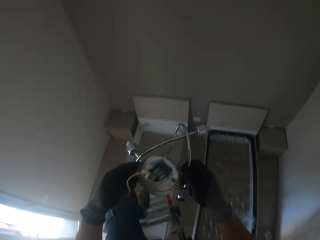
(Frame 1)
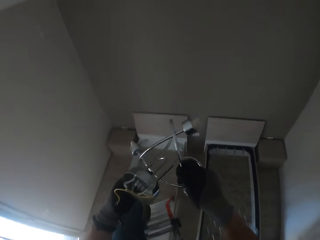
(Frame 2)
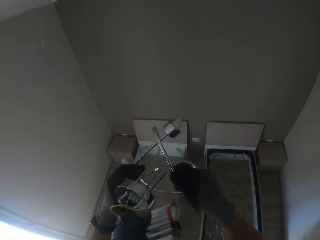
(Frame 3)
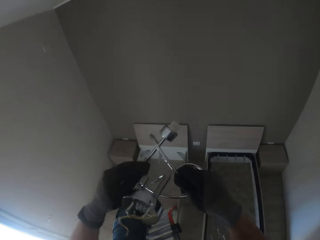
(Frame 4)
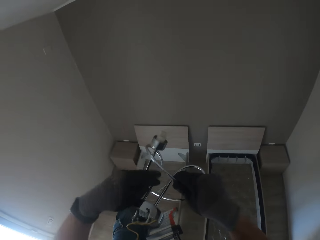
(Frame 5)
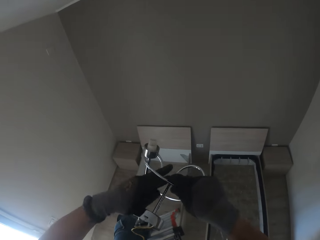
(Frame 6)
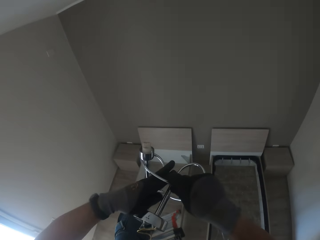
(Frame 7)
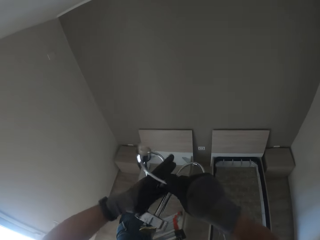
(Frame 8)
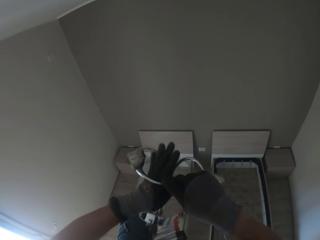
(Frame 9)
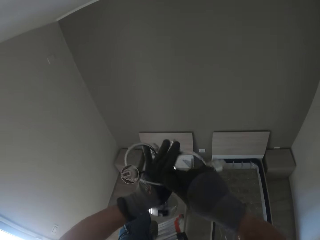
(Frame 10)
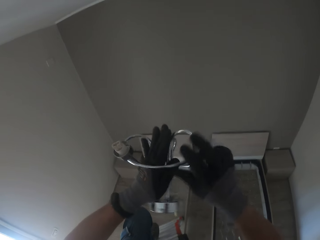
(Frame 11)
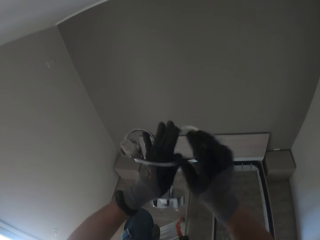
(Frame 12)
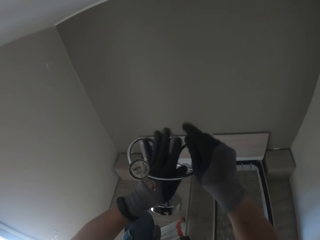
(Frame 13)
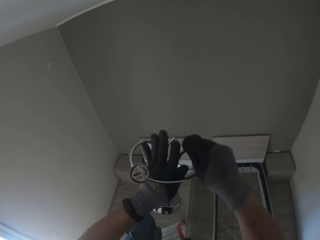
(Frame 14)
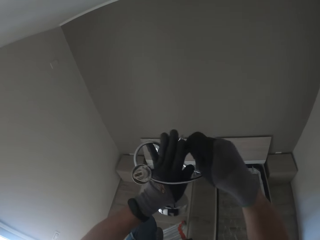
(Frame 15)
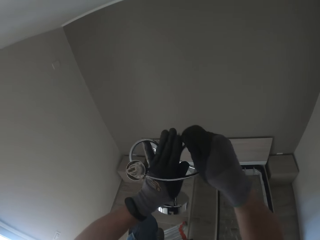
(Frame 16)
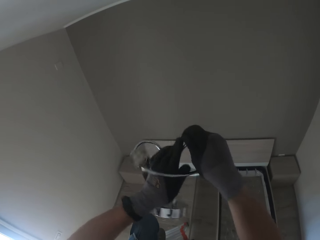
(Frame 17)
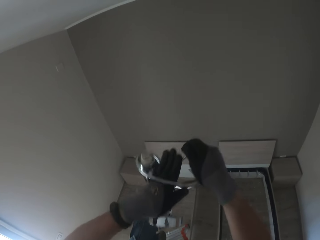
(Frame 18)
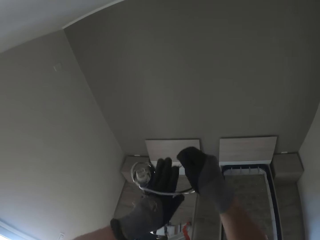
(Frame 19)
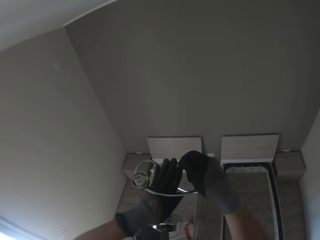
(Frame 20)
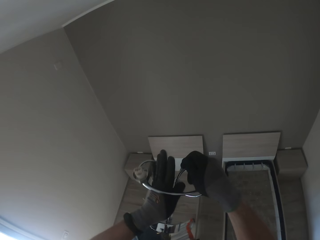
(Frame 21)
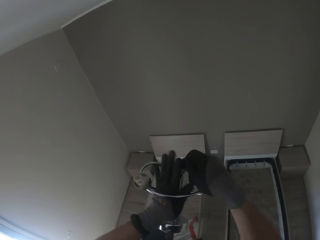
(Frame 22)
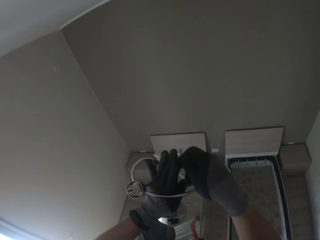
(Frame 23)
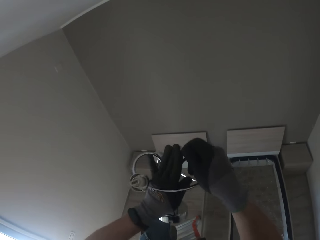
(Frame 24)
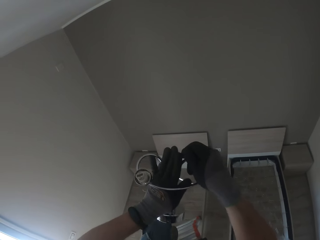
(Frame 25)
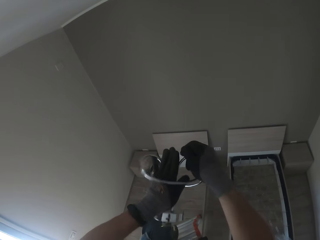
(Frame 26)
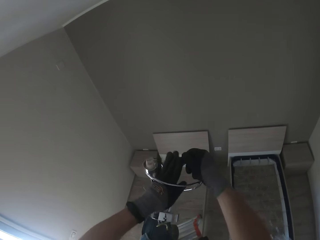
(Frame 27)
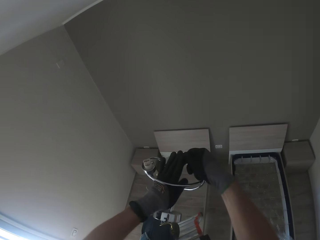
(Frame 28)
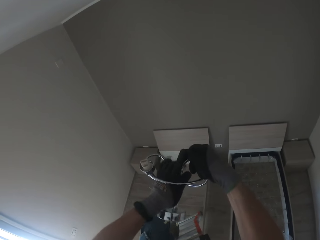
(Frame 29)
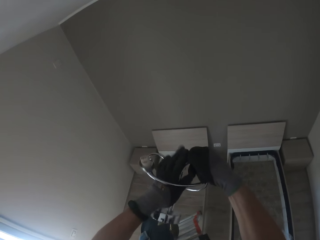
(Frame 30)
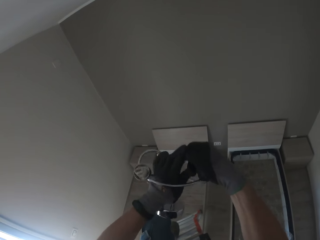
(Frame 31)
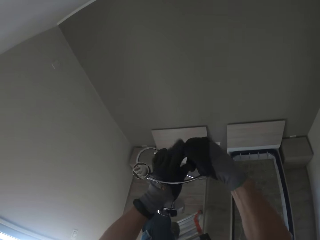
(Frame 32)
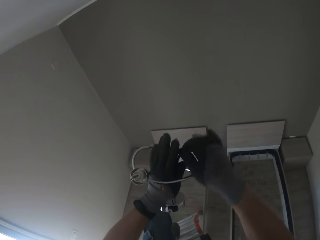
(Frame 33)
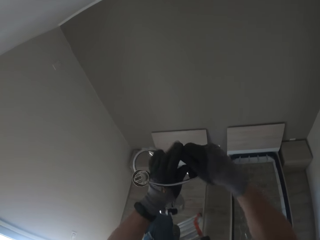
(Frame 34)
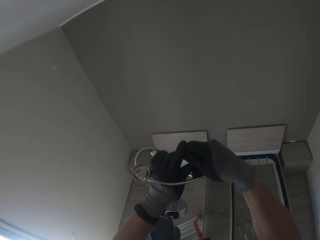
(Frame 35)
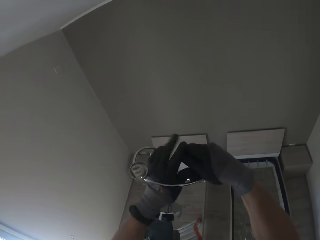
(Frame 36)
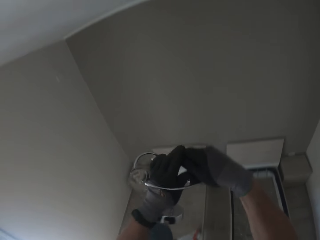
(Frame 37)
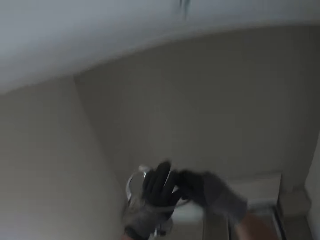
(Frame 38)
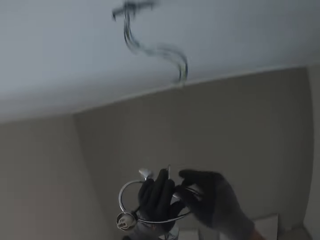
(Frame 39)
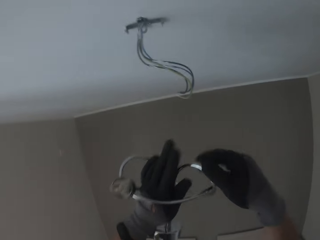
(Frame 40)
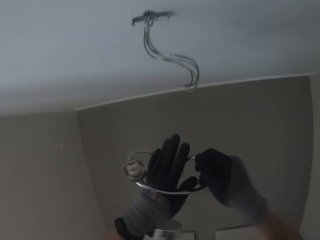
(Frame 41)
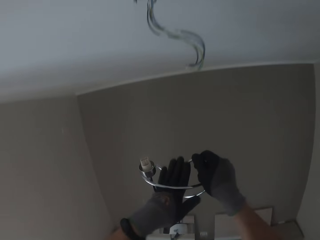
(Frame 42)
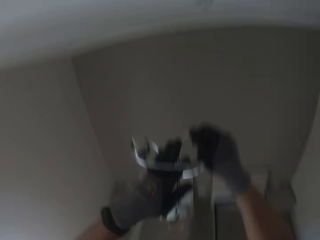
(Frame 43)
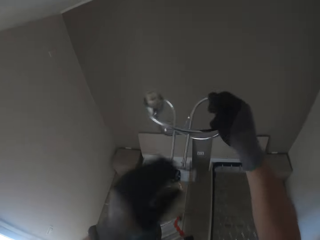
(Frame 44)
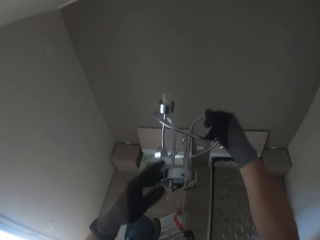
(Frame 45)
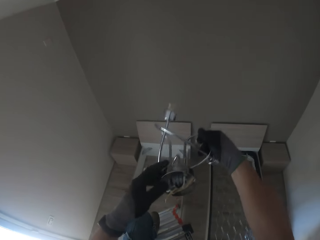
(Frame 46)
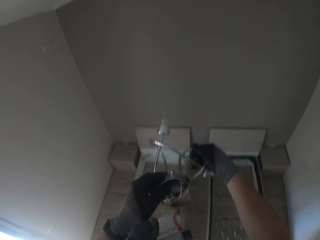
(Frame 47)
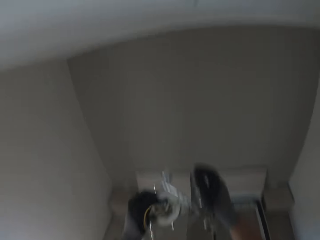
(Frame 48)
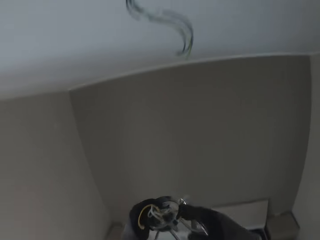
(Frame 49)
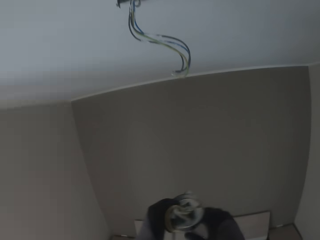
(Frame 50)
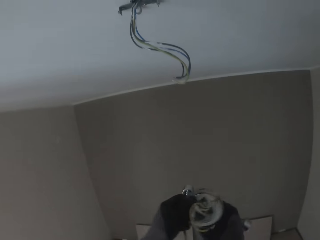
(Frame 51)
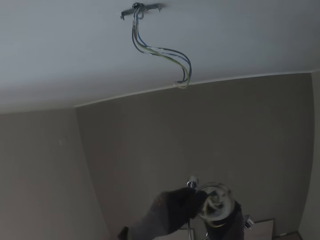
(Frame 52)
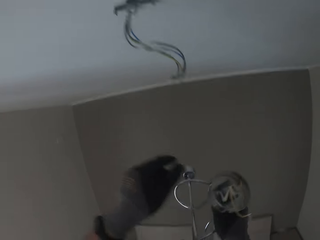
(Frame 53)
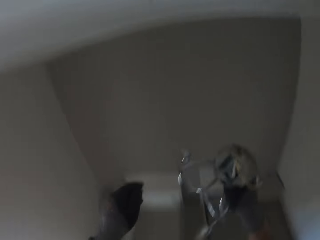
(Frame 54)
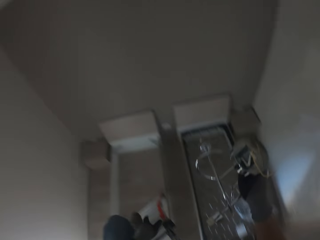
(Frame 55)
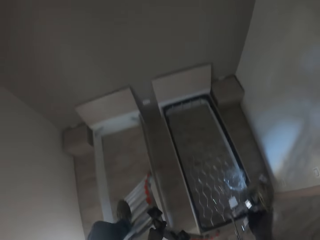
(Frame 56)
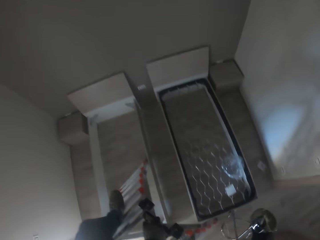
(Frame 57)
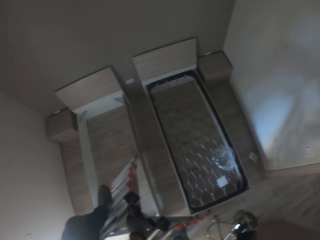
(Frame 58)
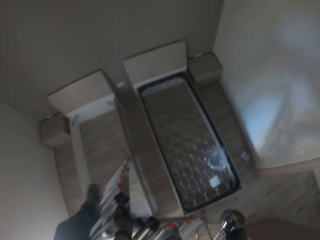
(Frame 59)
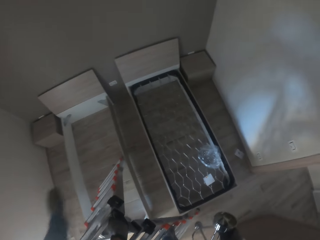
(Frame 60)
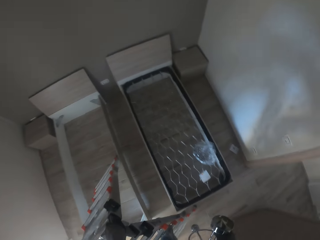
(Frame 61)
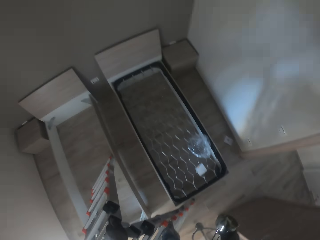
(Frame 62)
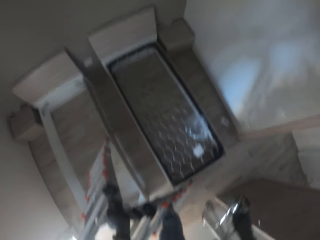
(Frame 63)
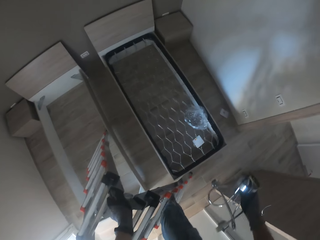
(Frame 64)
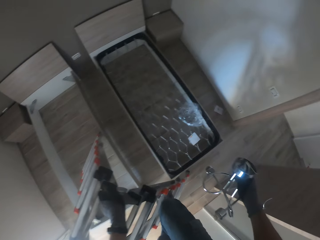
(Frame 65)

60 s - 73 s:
The camera wearer forces his gloved left hand through the lampholder. He handles the sconce. He removes his gloved left hand from the middle of the lampholder. He holds the lampholder with both gloved hands. He holds the lampholder in his gloved right hand.

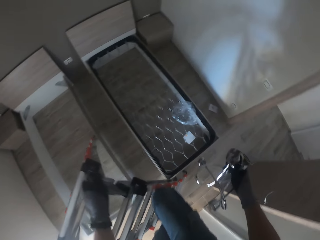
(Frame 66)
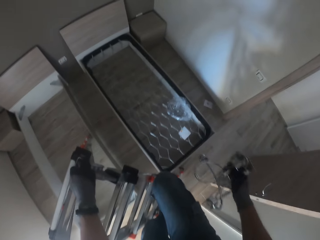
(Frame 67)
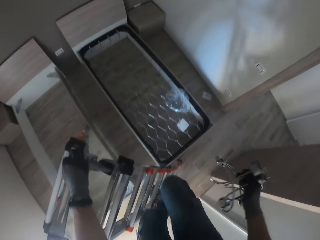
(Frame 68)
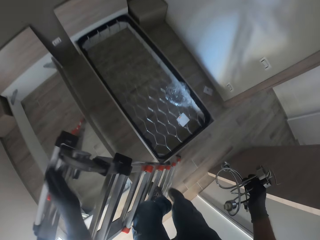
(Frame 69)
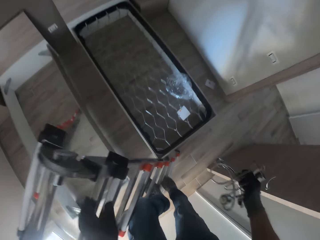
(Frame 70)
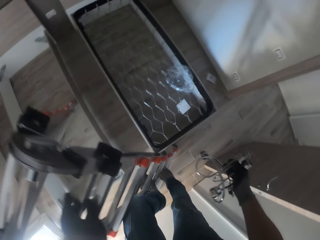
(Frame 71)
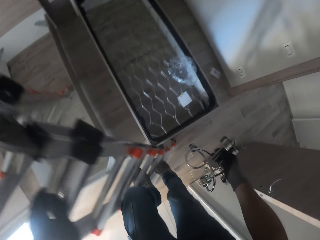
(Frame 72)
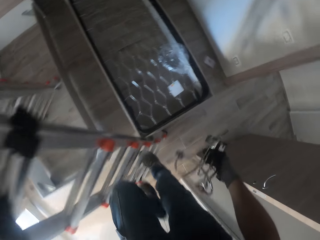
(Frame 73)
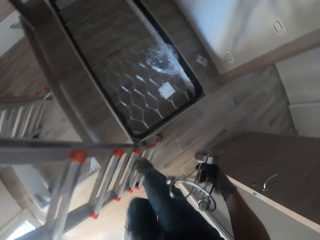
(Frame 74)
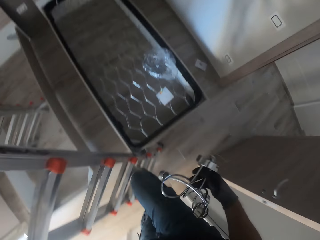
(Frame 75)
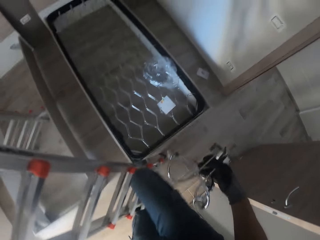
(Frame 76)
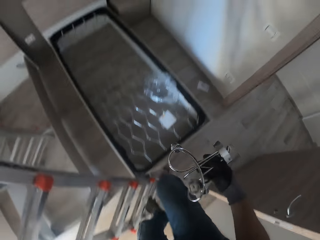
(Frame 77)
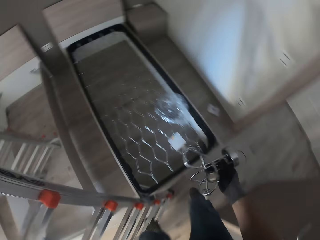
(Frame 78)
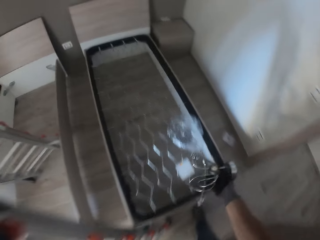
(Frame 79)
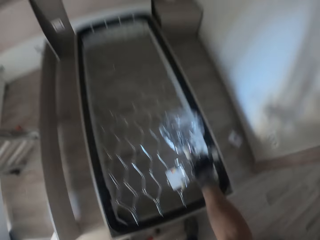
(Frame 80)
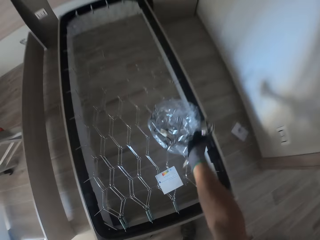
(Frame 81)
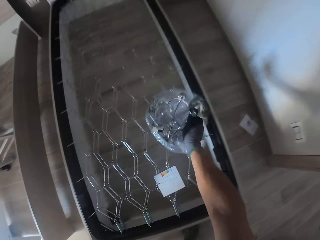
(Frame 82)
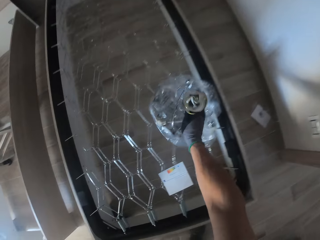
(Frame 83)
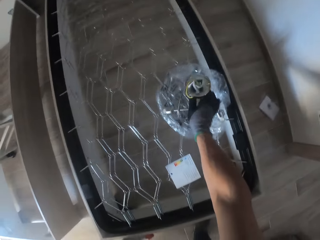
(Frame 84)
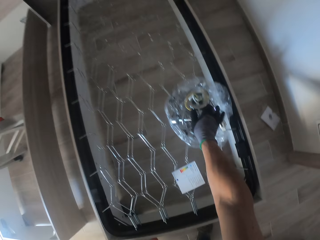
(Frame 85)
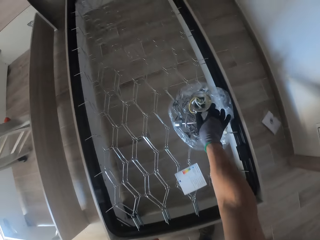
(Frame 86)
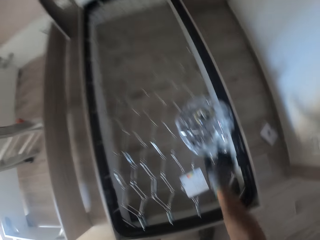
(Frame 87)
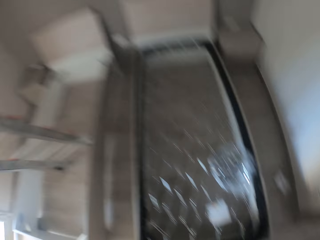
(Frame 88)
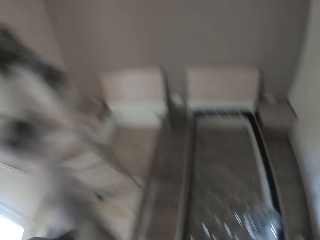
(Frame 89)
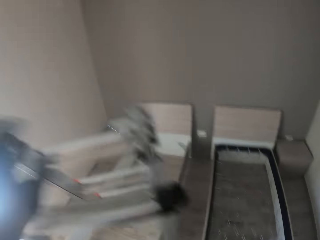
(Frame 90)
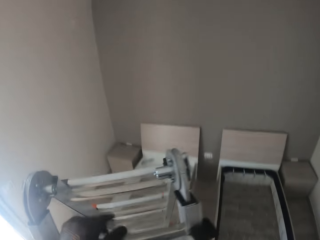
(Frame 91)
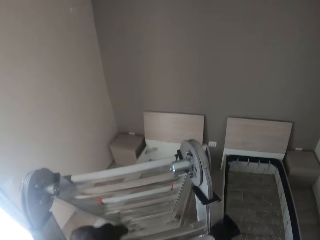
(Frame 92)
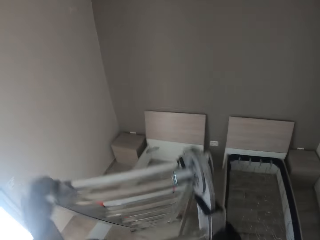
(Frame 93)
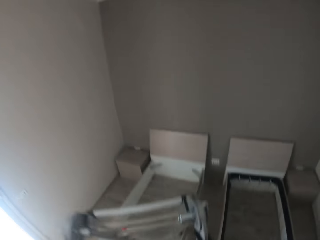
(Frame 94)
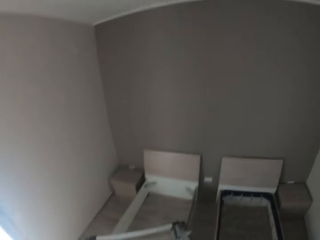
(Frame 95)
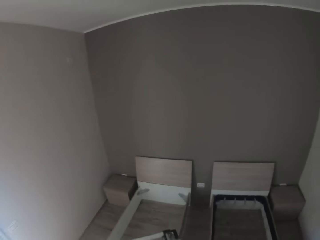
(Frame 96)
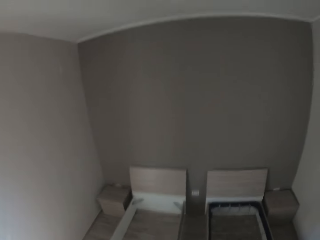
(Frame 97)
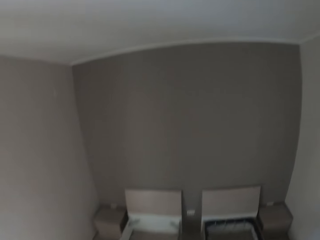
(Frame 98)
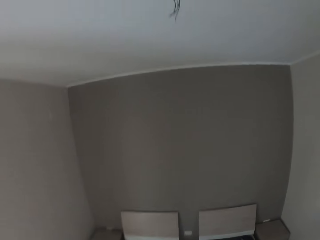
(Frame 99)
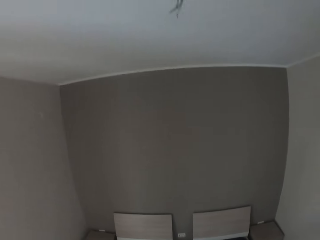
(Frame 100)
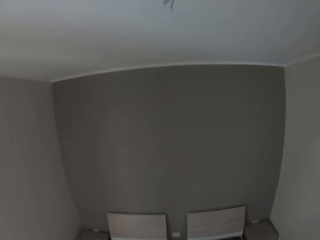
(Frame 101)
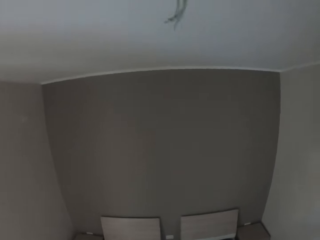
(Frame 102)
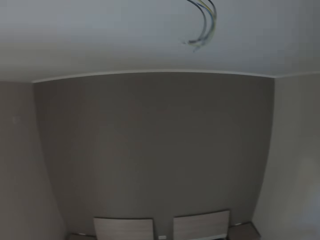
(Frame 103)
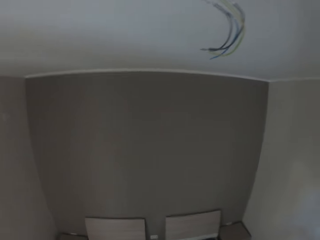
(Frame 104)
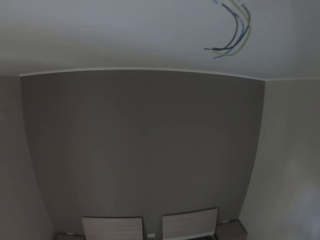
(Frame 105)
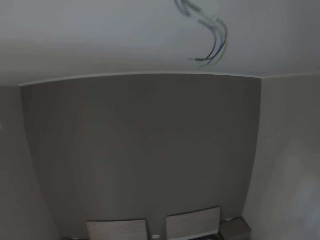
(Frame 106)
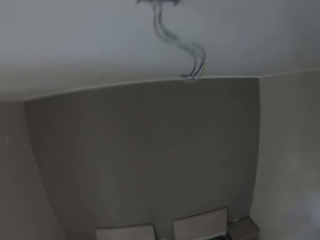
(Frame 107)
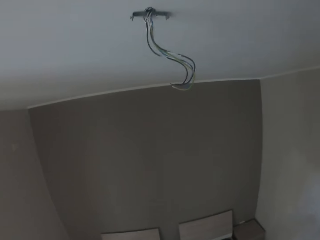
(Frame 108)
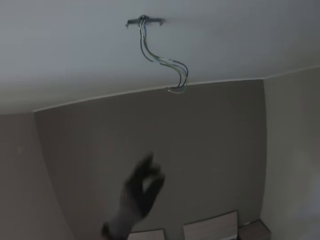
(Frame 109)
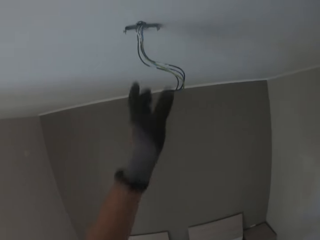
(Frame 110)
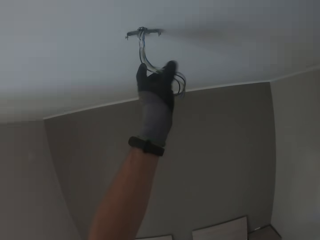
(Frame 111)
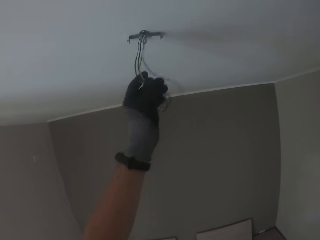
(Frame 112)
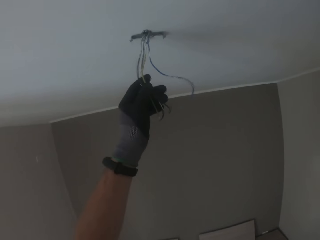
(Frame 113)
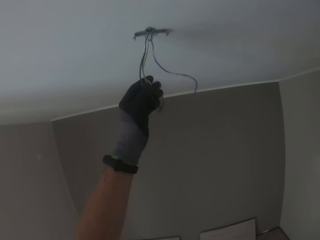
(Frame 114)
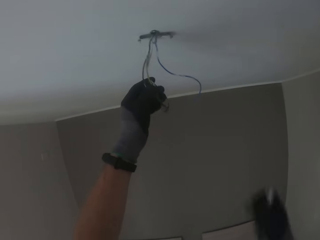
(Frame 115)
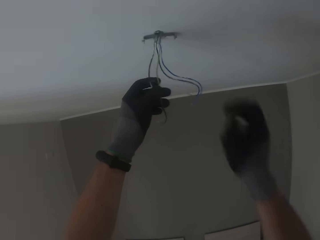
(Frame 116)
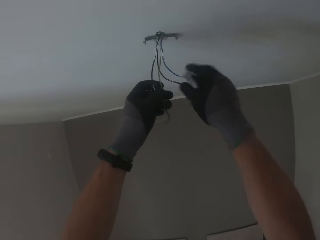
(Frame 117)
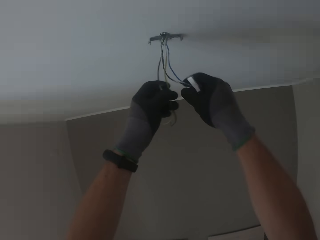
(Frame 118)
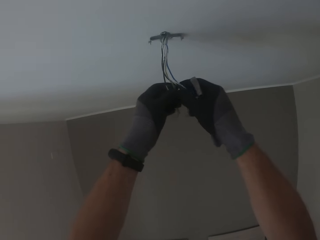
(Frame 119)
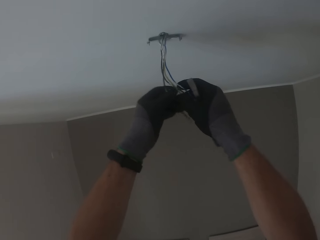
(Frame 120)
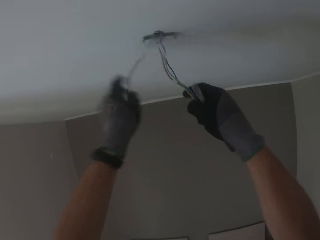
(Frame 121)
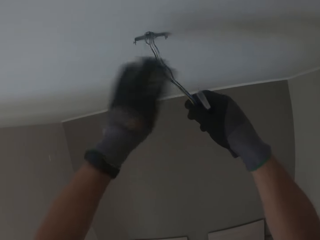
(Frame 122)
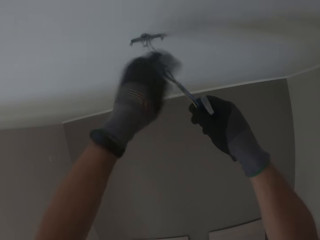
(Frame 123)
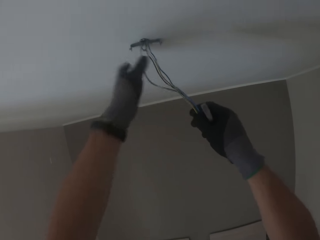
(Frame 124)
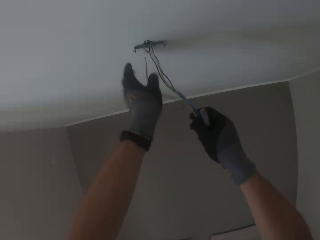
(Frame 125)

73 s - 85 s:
The camera wearer comes down the ladder. He drops the lampholder on the nylon on the bed frame with his gloved right hand. He climbs the ladder. He pulls some electric wires from the ceiling with his left gloved hand. He holds the wire. He separates the electric wires with both hands. He holds a plier in his right gloved hand.
